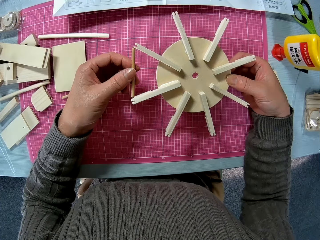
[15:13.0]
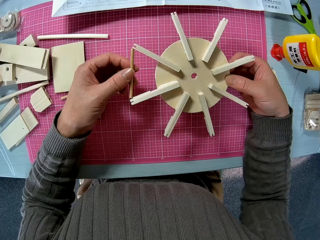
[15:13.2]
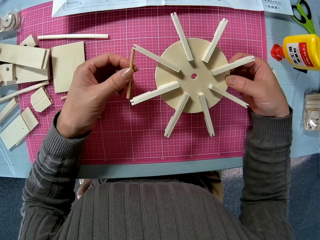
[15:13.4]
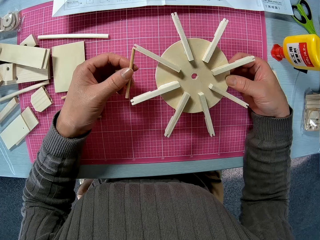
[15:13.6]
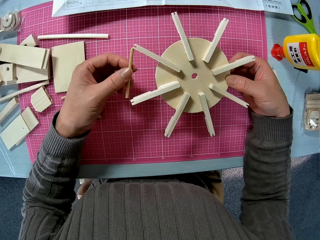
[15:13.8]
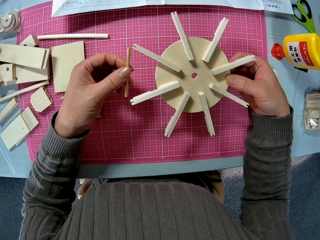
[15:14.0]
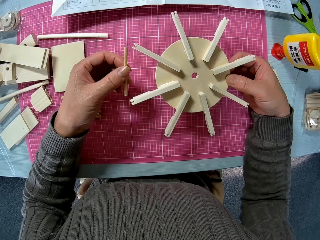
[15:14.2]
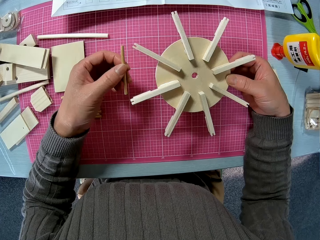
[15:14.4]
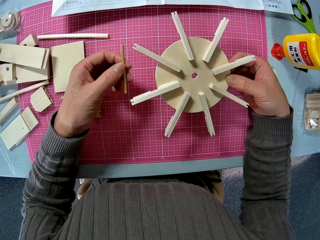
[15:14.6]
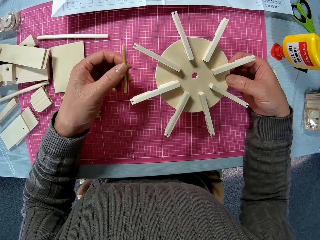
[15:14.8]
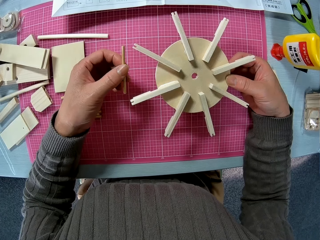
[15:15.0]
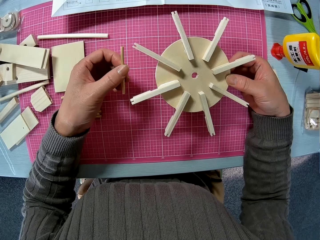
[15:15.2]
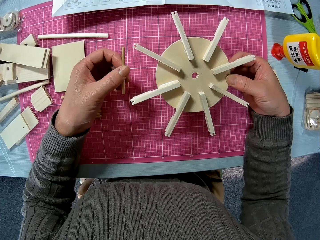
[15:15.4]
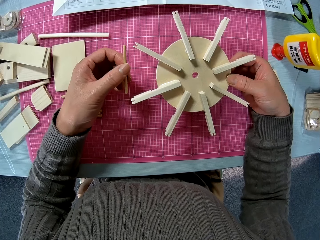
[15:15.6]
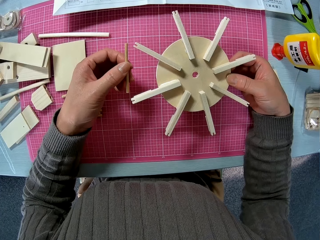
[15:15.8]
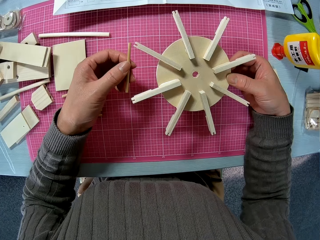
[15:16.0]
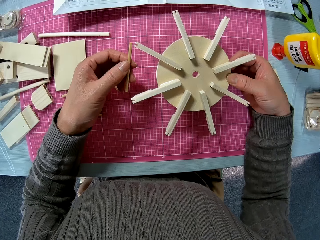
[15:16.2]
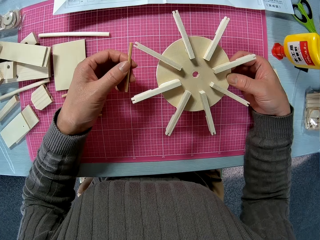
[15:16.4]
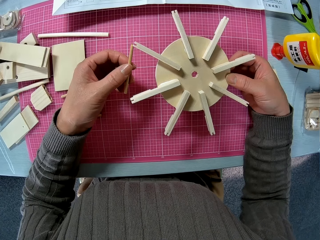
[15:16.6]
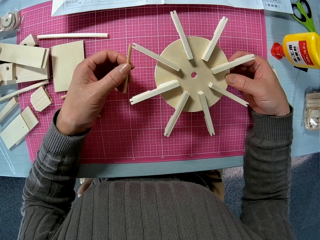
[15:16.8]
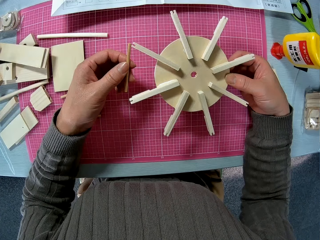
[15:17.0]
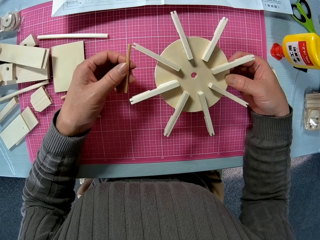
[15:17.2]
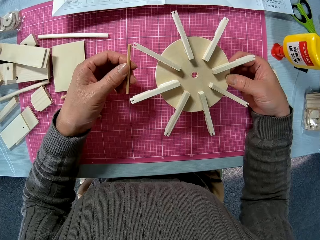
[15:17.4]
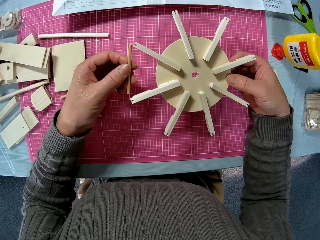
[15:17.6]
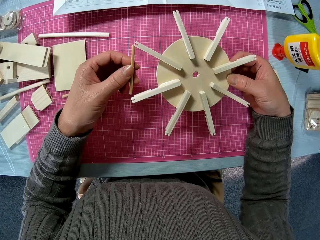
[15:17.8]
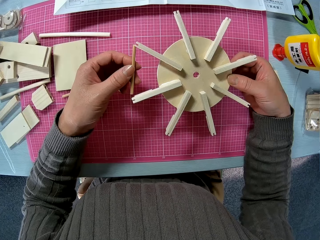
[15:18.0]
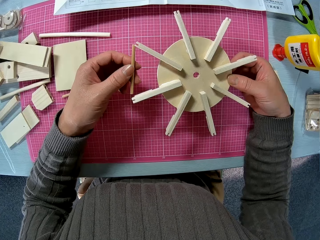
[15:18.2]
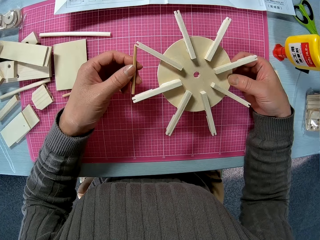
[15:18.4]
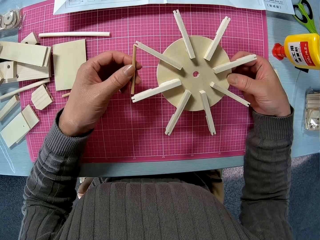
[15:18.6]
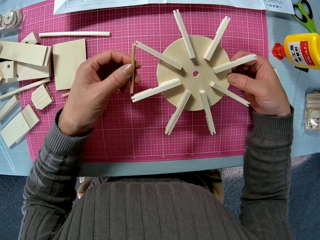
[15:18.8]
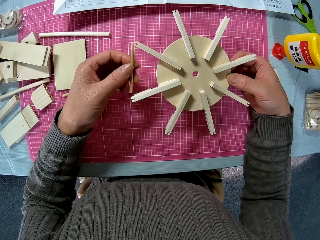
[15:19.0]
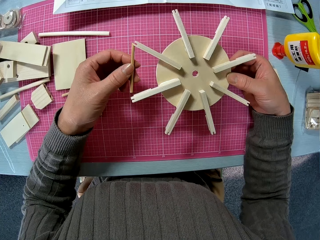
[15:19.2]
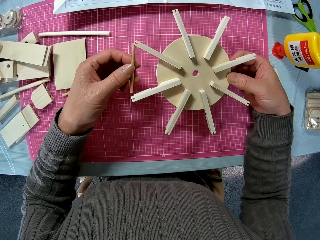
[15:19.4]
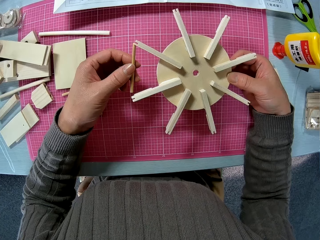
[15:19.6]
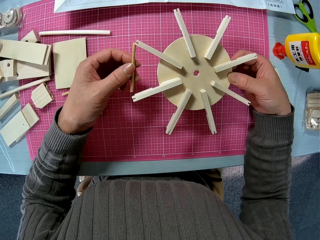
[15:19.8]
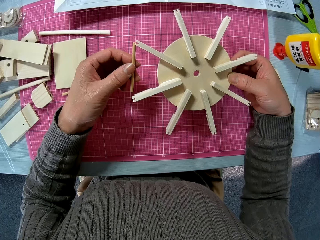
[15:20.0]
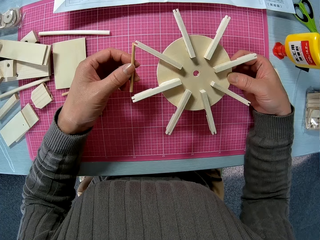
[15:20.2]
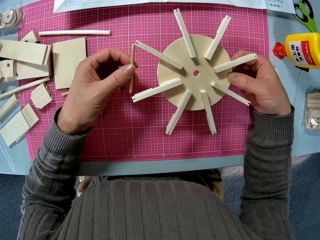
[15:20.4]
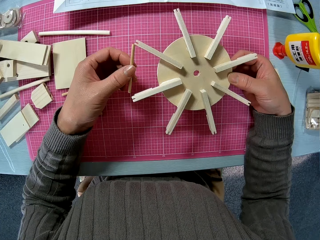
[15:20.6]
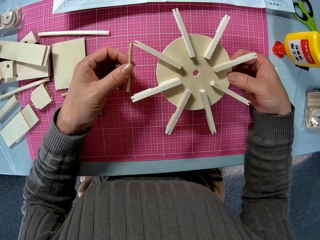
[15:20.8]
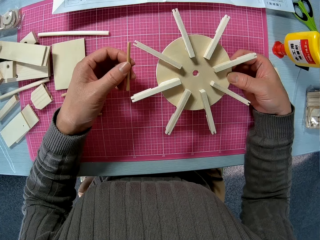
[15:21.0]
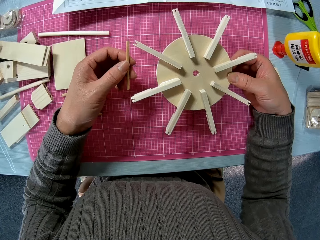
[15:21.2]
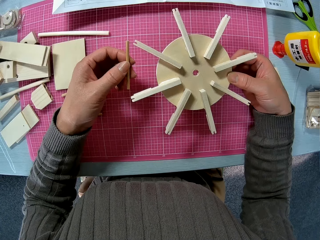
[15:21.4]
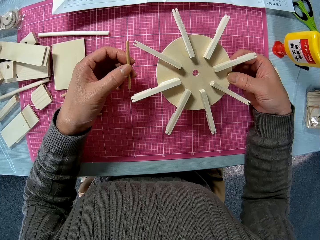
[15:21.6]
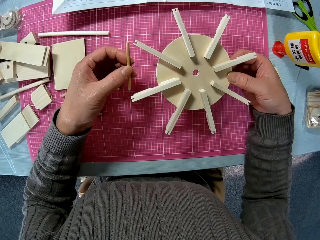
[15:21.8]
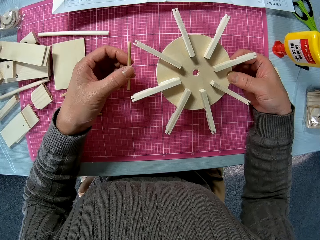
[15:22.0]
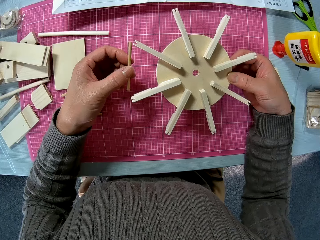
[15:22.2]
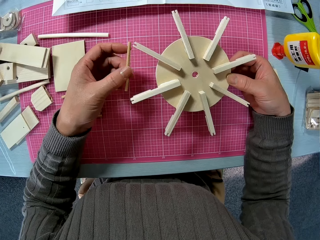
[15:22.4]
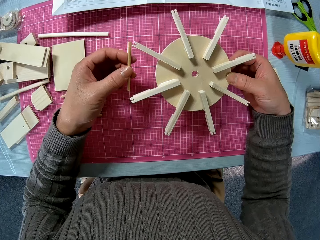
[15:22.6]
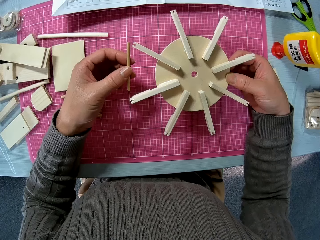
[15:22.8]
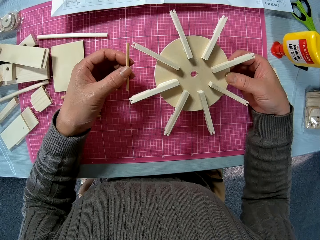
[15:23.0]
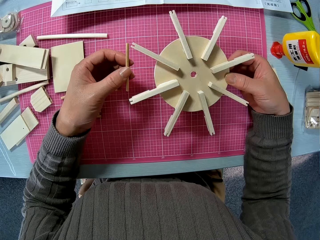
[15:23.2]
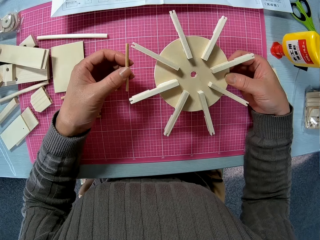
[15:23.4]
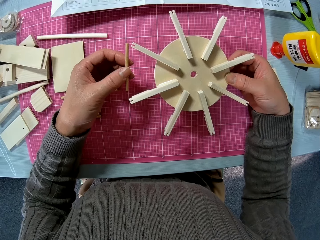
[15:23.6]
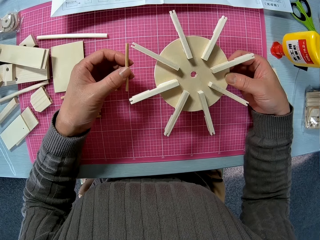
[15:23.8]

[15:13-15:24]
The camera wearer sets the smaller pieces of wood into the bigger piece of wood.

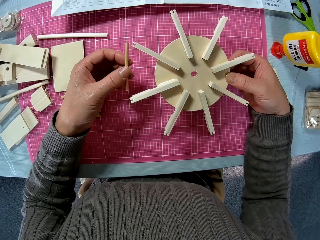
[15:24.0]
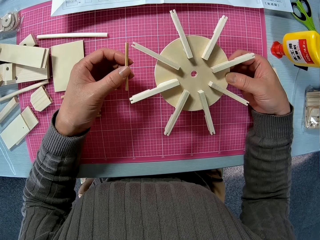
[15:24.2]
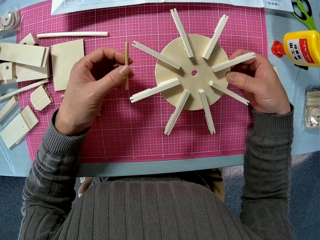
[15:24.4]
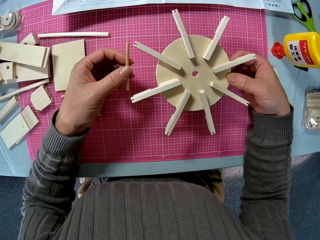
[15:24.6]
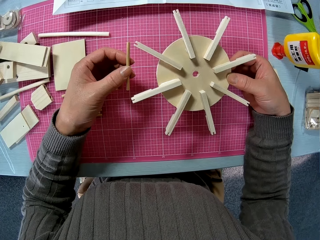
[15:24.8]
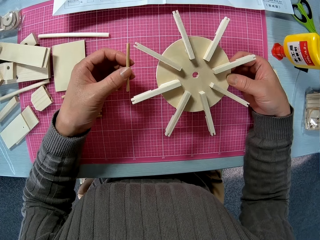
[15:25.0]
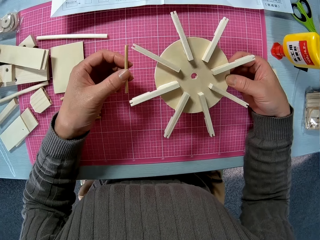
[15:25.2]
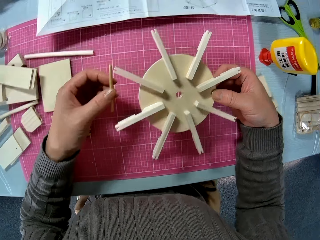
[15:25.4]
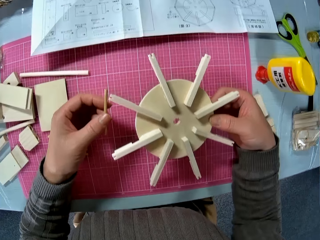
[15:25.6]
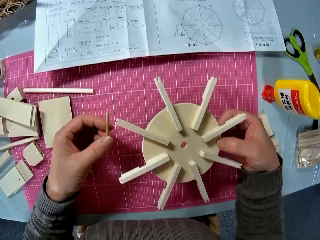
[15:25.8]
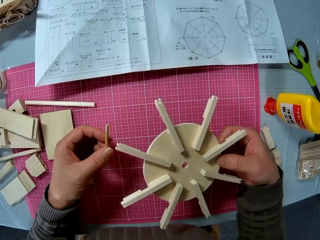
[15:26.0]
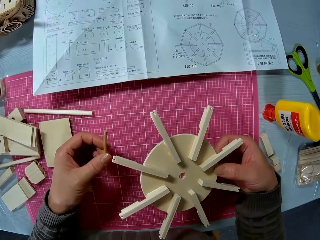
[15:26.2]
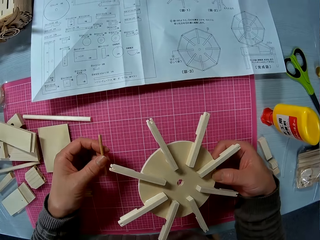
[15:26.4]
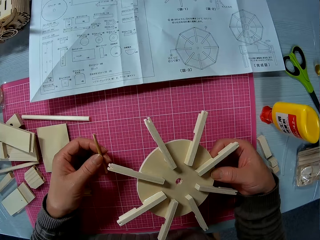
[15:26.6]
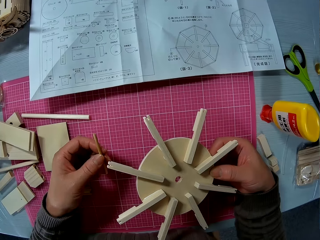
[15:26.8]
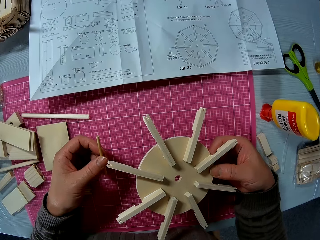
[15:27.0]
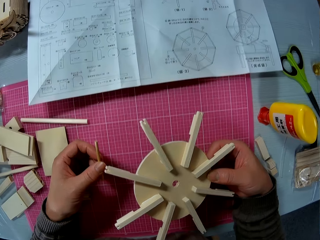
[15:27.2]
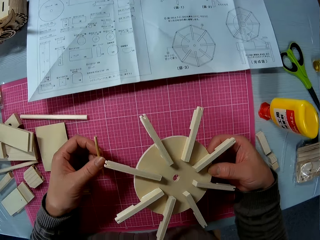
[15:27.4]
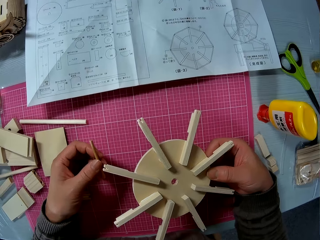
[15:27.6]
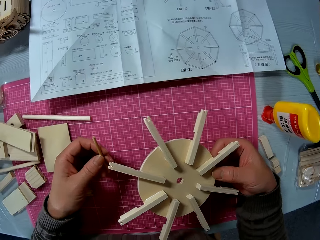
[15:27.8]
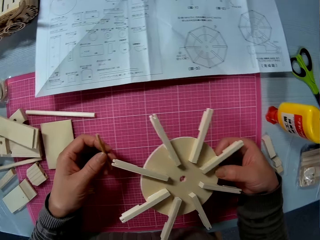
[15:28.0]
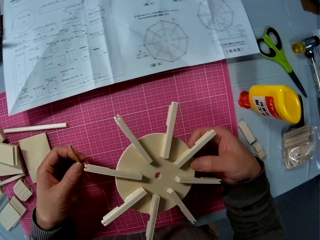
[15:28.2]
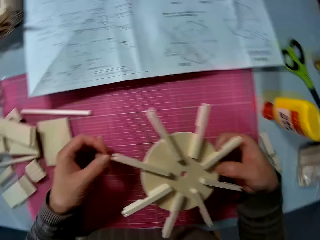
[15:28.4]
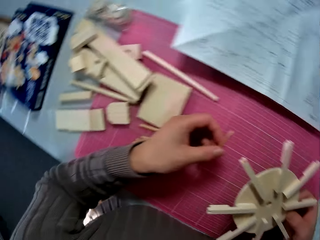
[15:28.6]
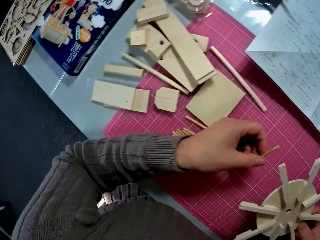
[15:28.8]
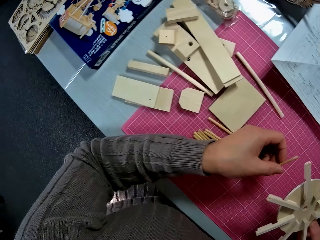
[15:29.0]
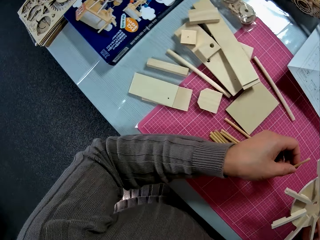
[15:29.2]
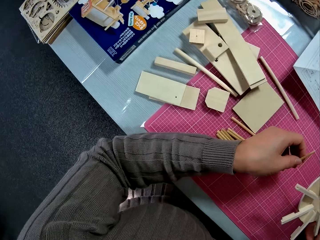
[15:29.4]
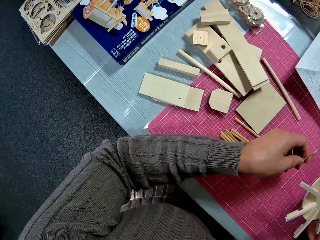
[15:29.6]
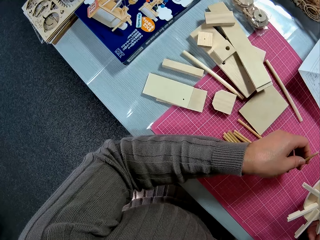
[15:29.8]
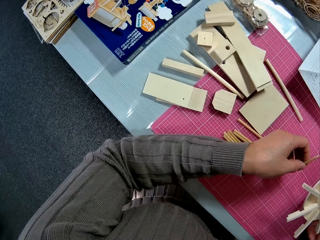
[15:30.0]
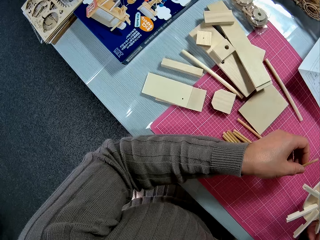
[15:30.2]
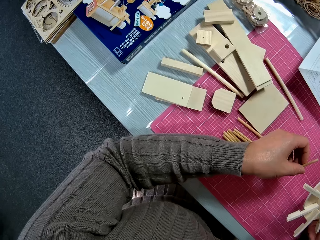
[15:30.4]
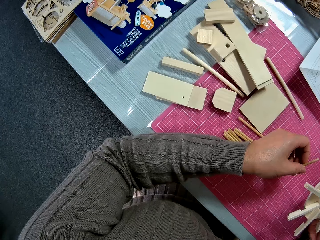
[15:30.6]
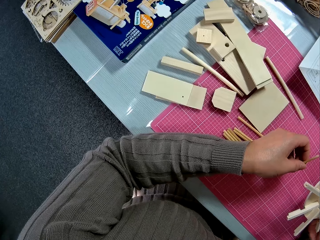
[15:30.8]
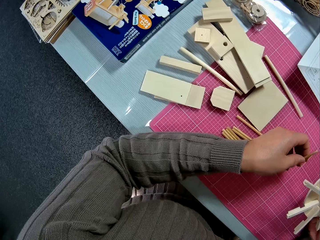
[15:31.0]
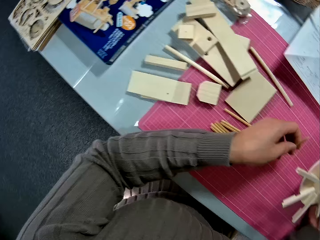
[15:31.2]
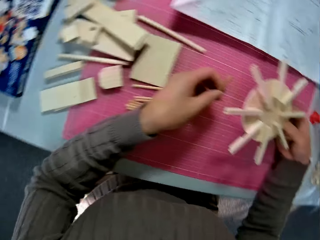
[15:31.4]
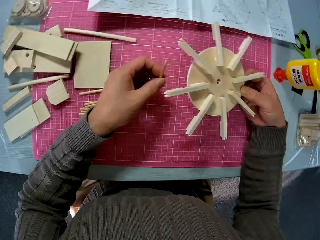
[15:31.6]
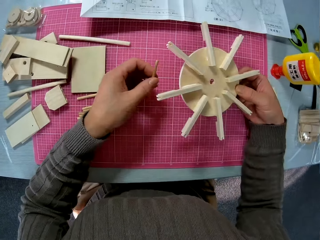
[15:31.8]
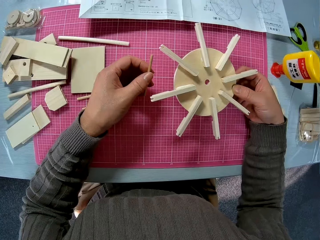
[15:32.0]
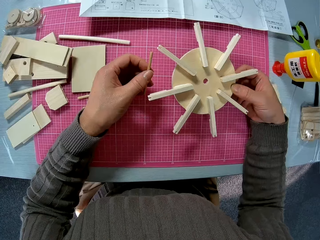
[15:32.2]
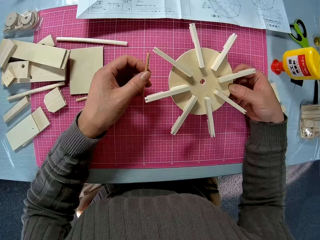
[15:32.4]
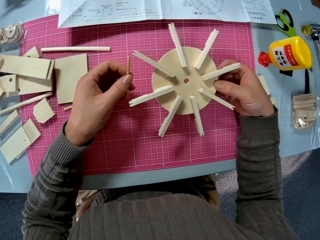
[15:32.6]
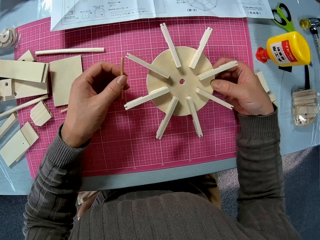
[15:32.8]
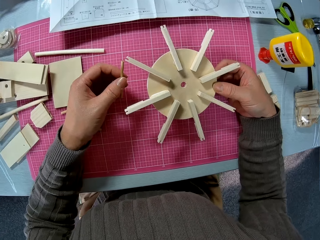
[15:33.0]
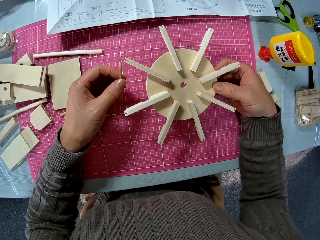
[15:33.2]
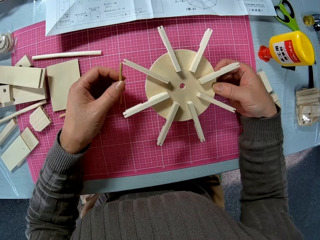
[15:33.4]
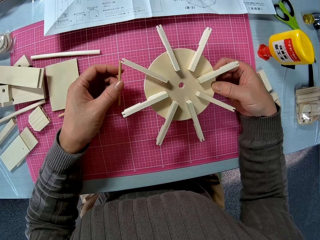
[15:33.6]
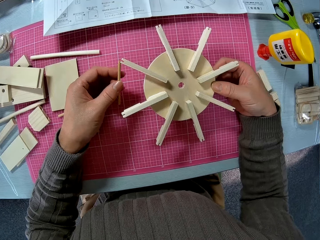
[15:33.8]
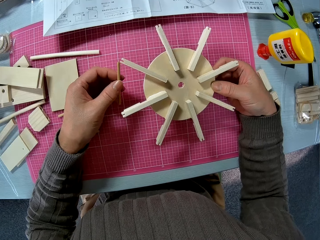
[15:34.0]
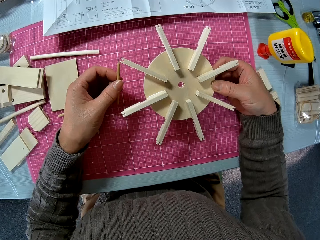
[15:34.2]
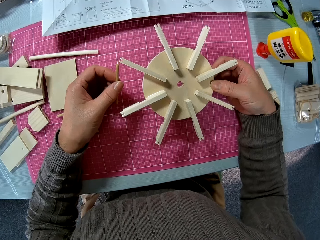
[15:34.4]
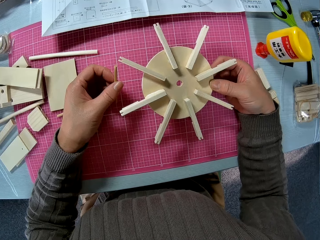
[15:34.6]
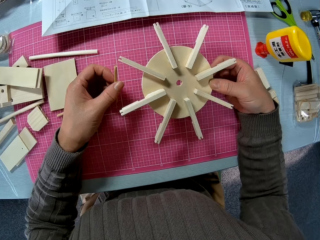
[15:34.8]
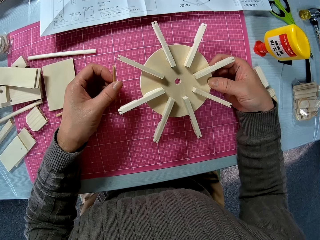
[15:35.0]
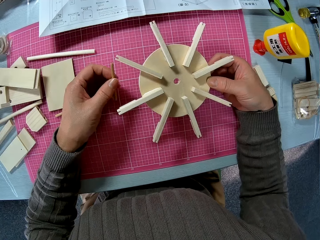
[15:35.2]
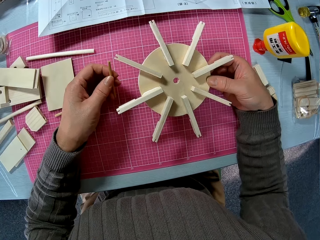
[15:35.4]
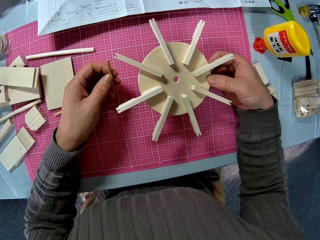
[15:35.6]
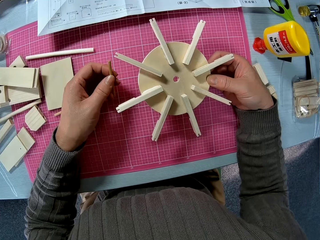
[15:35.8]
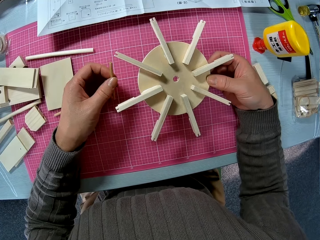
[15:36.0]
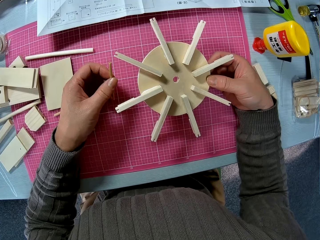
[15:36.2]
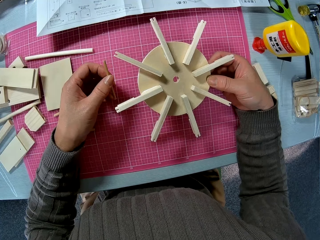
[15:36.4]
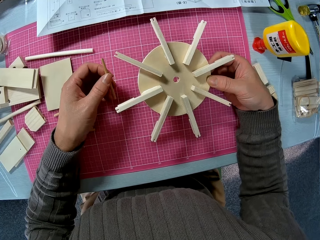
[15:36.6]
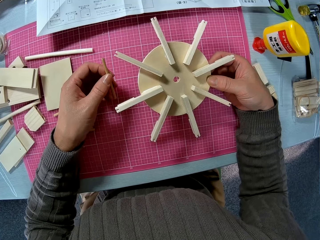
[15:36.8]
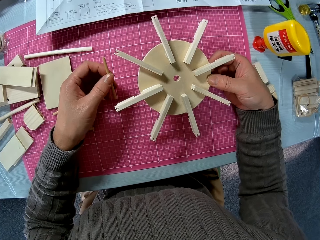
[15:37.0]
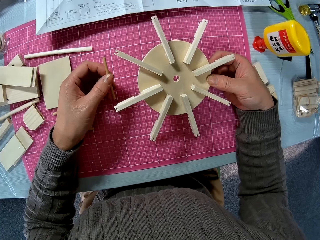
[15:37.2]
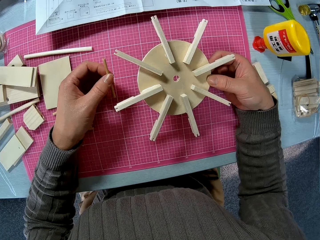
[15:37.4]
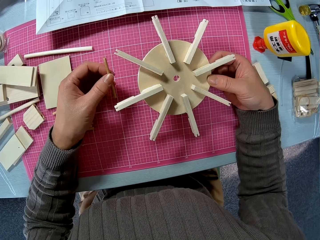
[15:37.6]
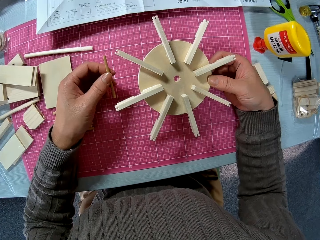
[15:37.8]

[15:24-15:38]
The camera wearer removes the smaller piece of wood from the bigger piece of wood. They look at the pieces of wood. They look at the wooded art.
